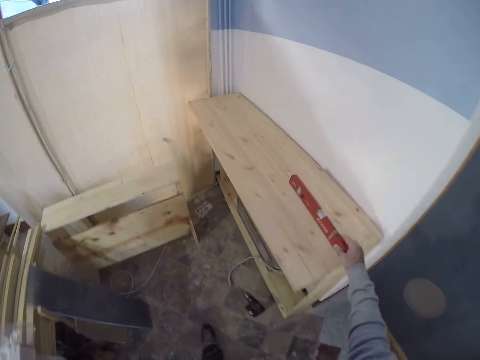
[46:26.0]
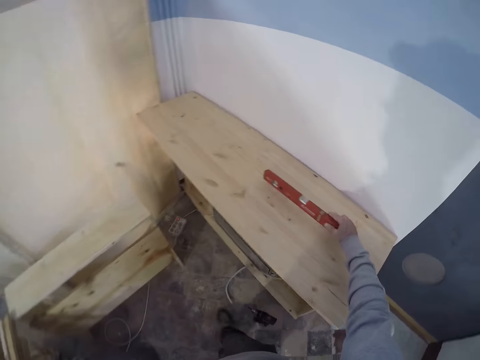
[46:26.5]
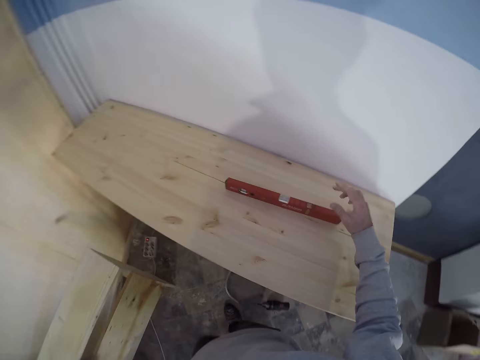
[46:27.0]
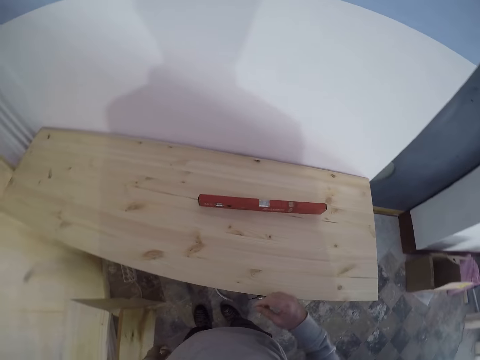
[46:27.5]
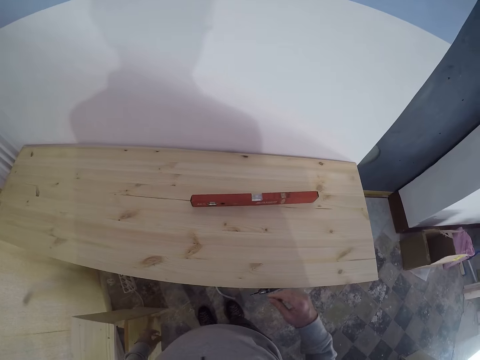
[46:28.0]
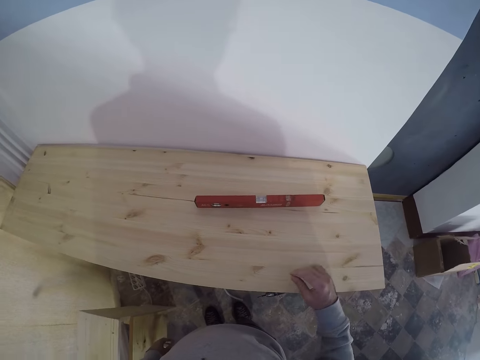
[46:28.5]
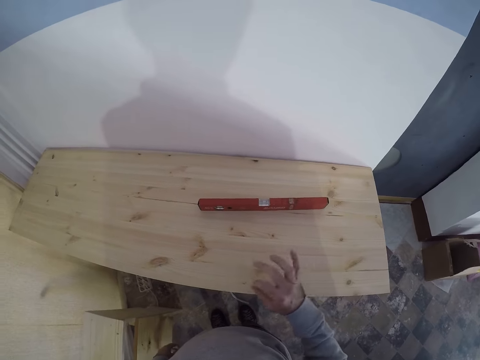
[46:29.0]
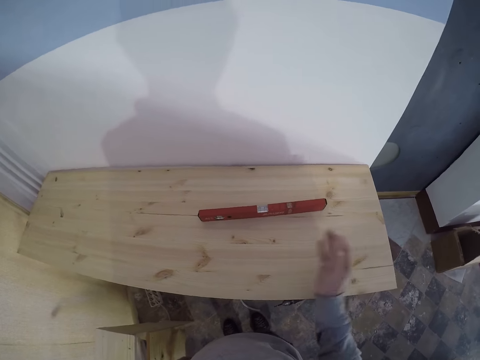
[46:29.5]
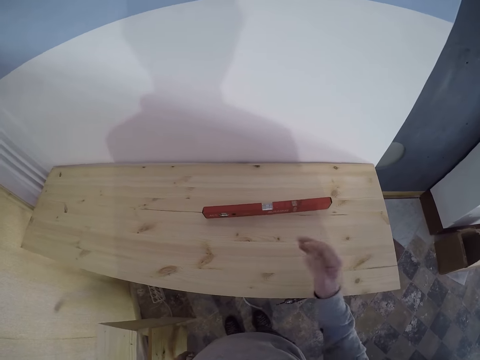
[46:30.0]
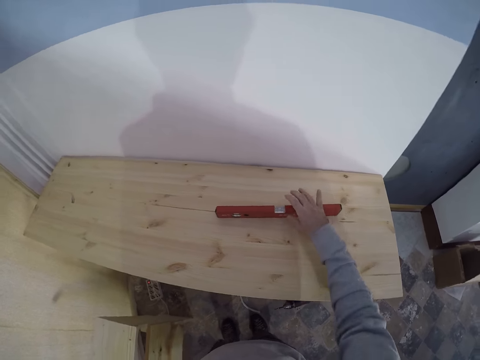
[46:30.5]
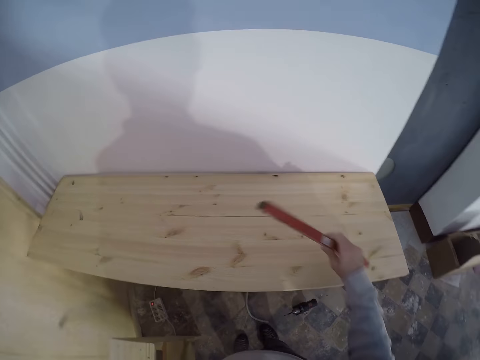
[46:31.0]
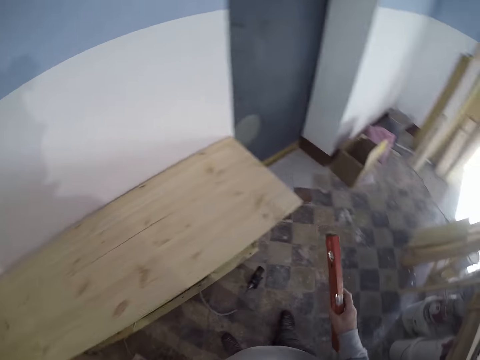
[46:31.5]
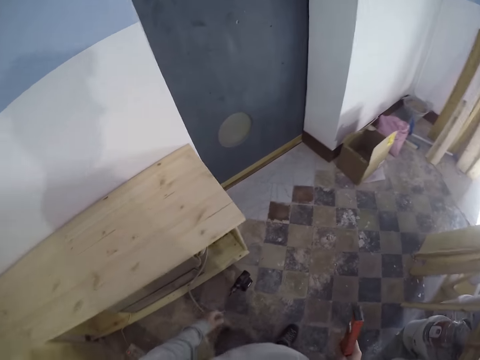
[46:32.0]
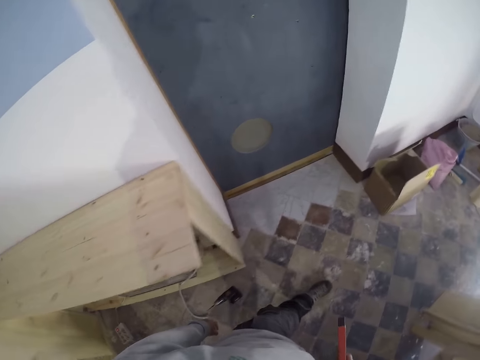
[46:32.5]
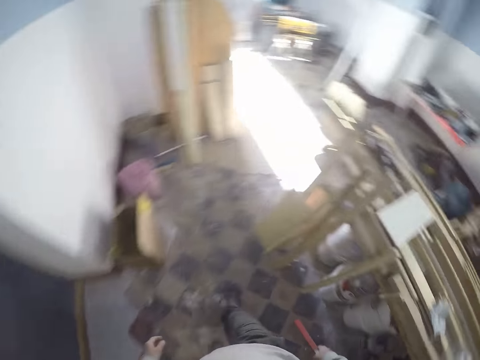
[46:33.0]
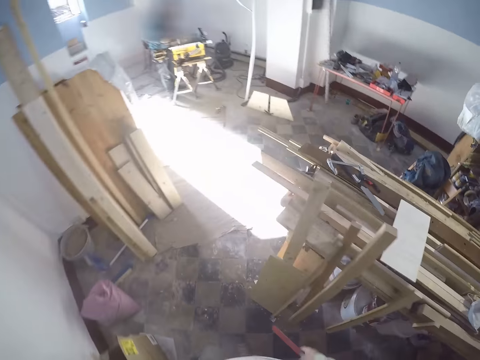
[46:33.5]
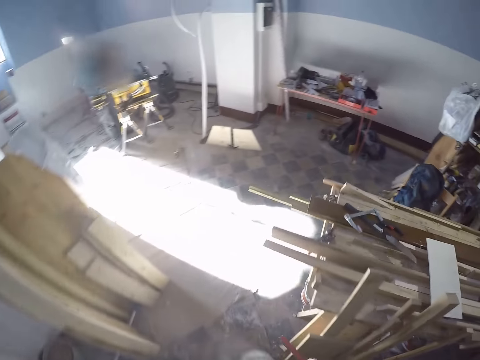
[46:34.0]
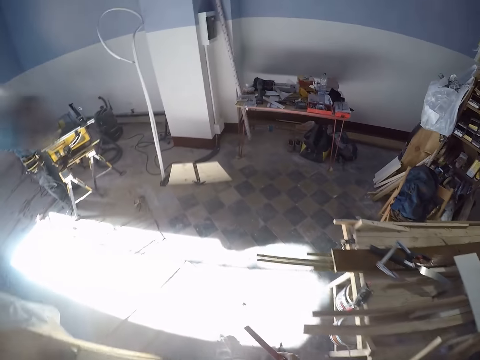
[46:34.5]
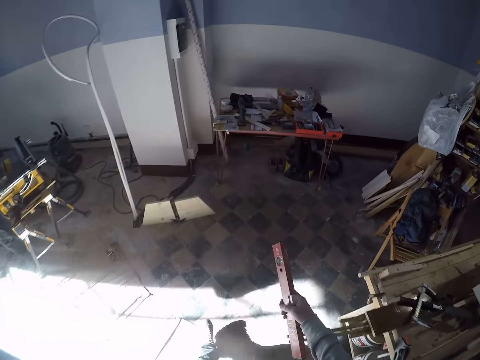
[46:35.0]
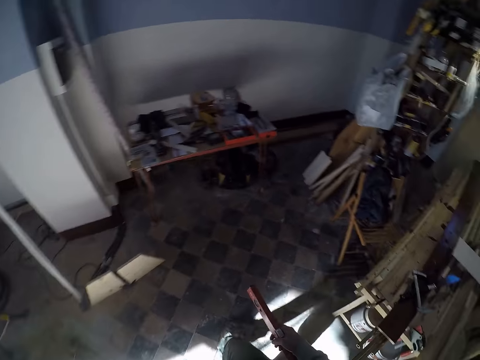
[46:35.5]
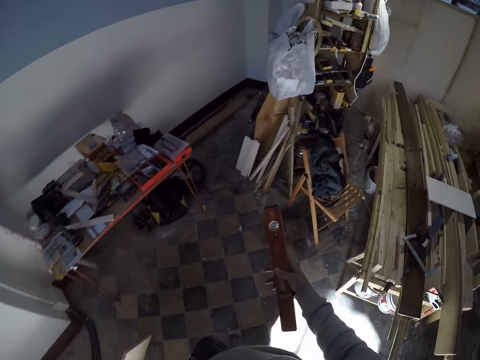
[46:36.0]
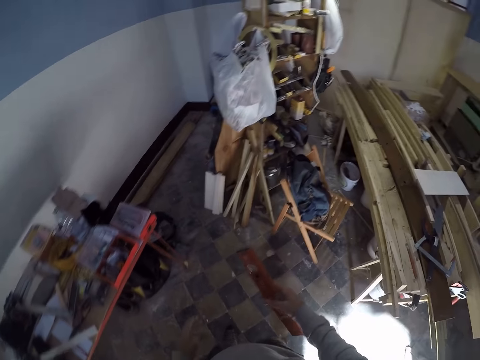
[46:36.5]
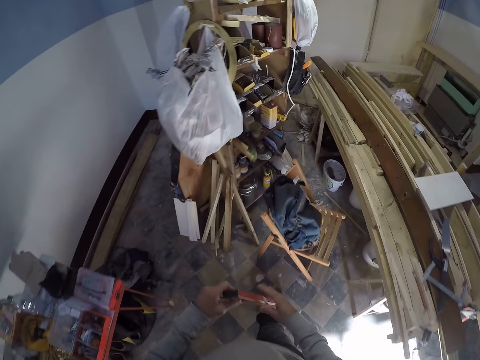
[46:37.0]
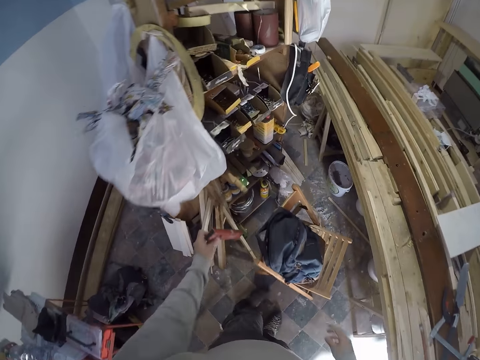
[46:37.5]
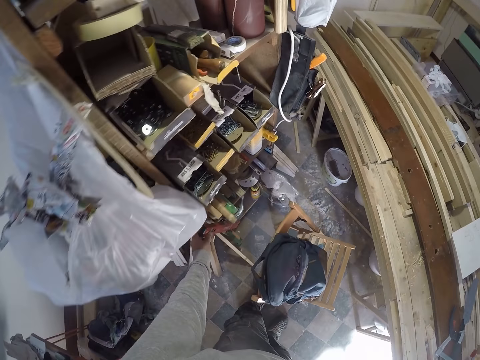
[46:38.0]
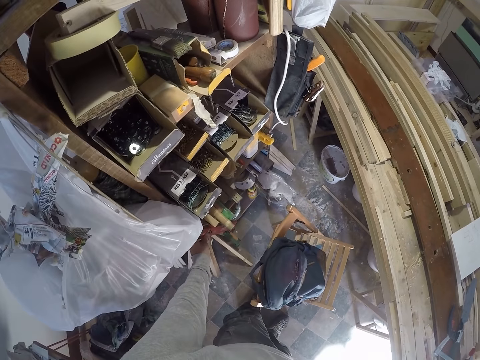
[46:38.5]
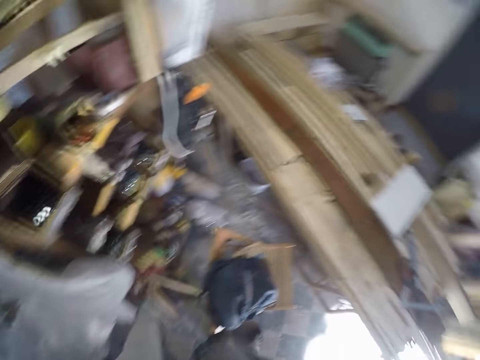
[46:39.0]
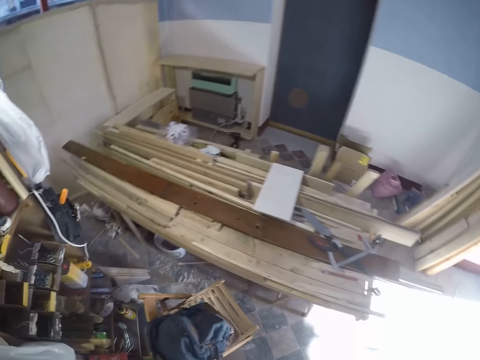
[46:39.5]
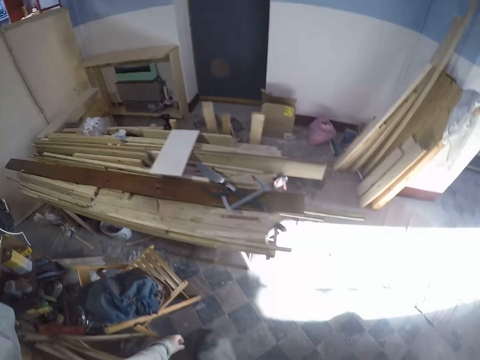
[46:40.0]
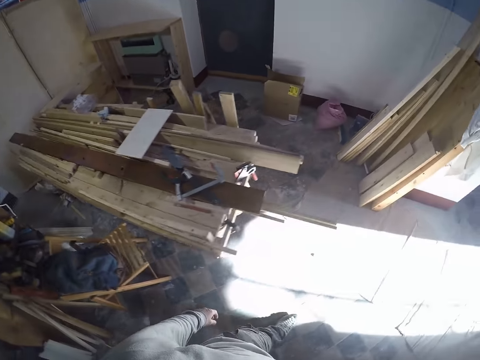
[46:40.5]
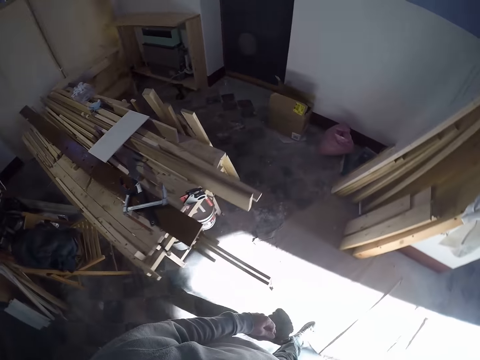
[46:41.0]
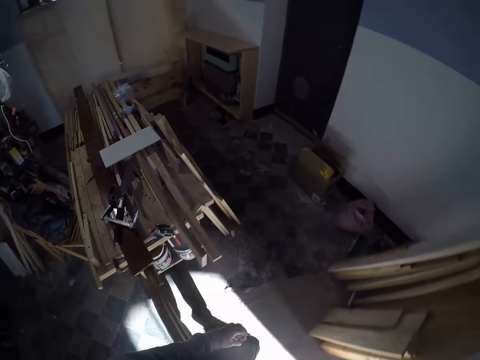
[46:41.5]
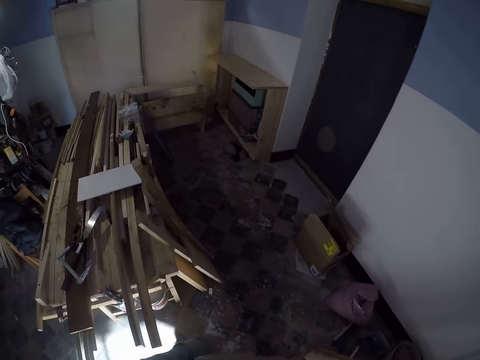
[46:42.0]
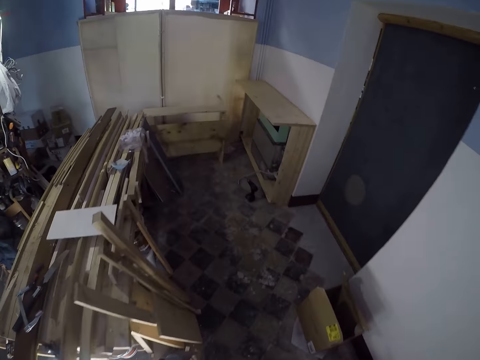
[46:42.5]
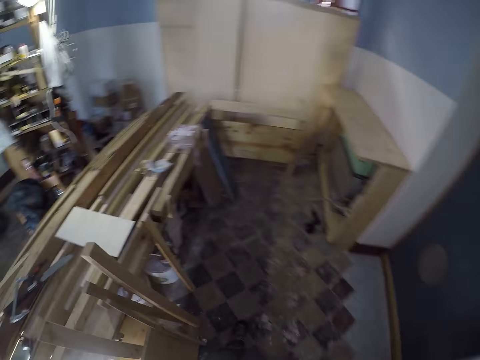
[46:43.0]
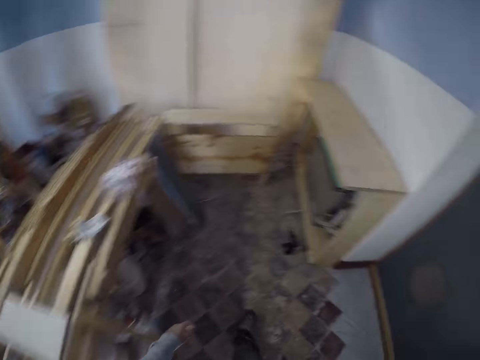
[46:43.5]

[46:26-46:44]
The camera wearer drops the spirit level on the wooden plank with his right hand. He gestures out. He picks the spirit level from the wooden plank with his right hand. He walks in the house. He passes the spirit level from his right hand to his left hand. He drops the spirit level back in the shelf with his left hand. He walks in the house.

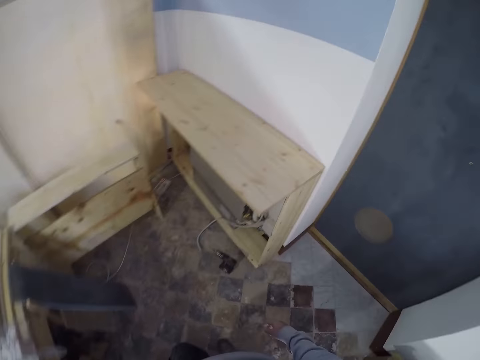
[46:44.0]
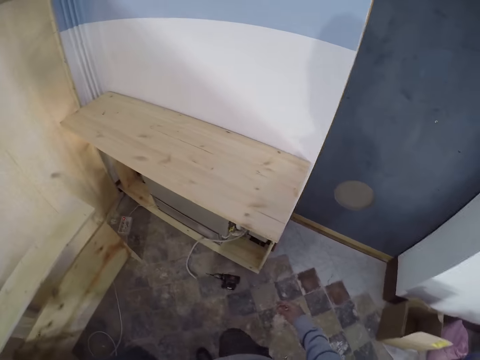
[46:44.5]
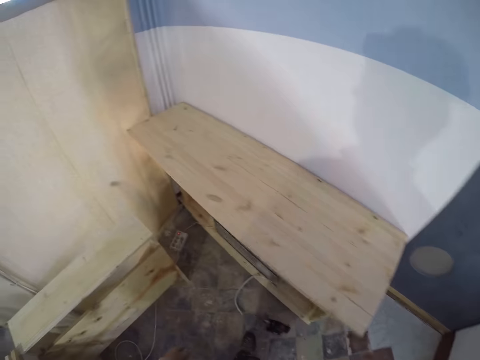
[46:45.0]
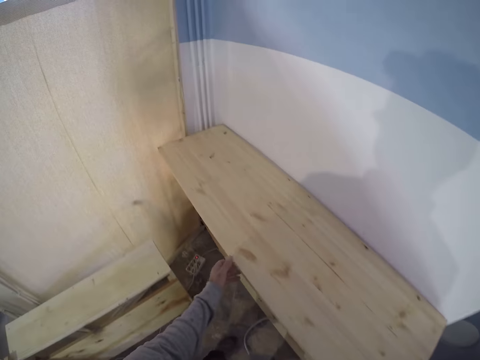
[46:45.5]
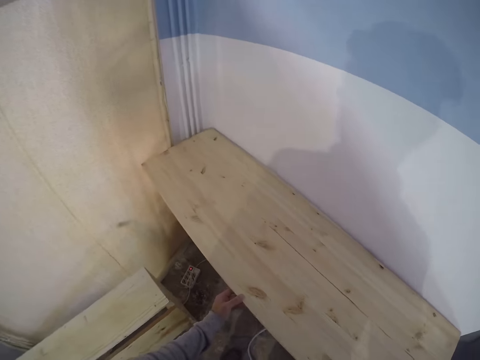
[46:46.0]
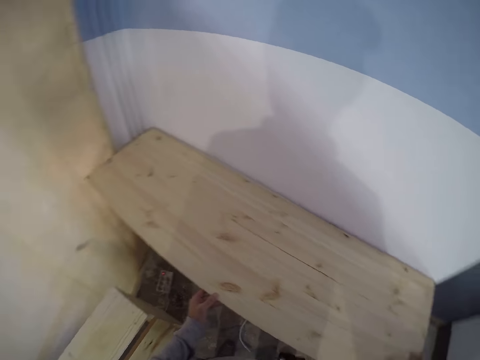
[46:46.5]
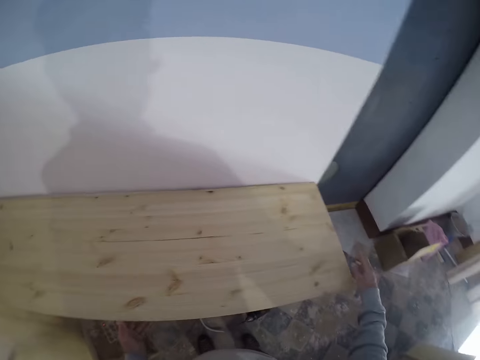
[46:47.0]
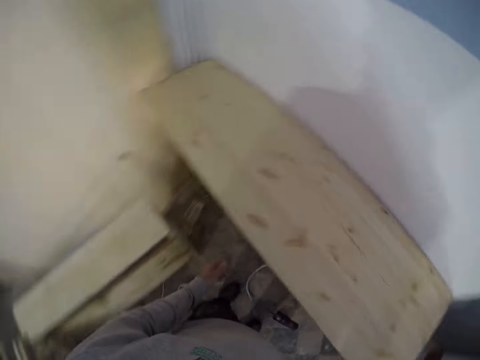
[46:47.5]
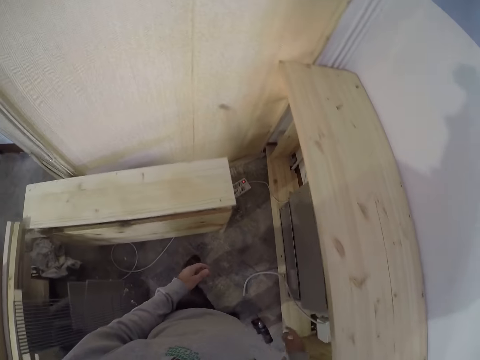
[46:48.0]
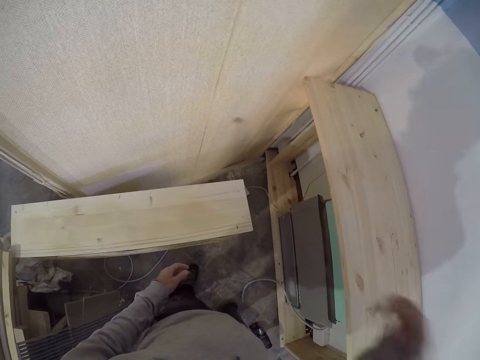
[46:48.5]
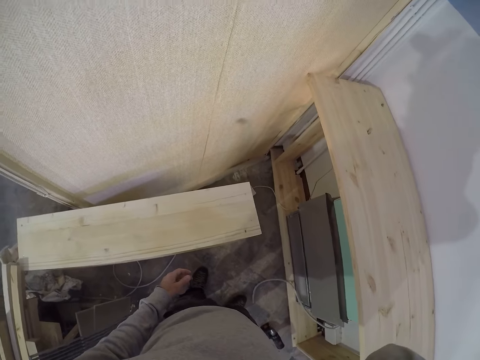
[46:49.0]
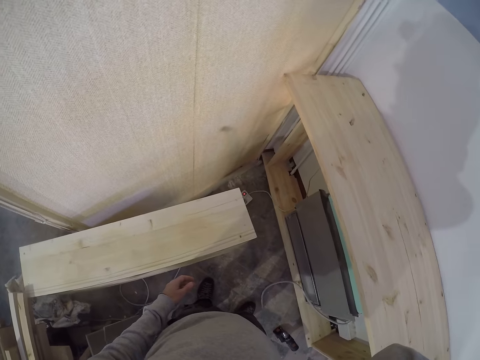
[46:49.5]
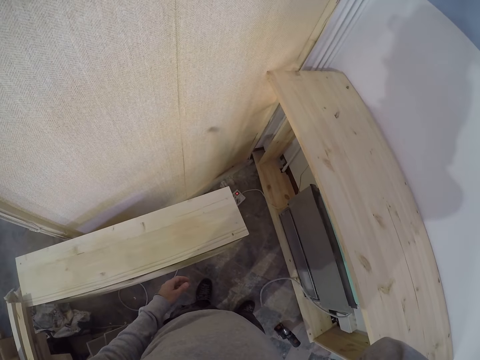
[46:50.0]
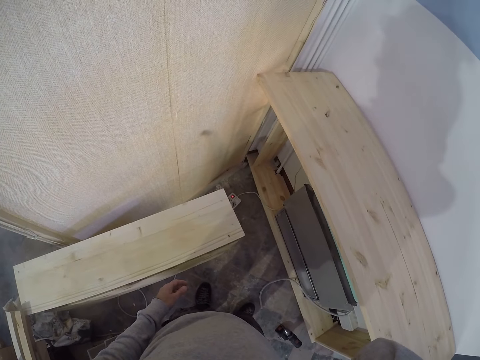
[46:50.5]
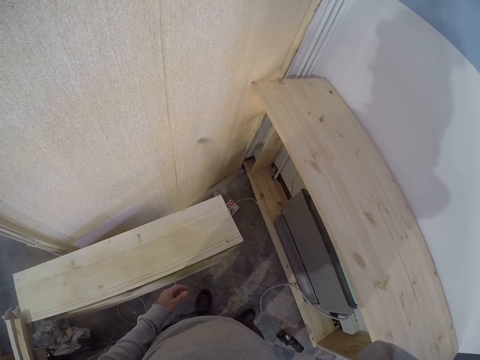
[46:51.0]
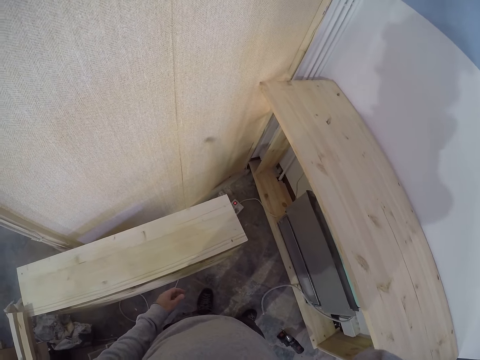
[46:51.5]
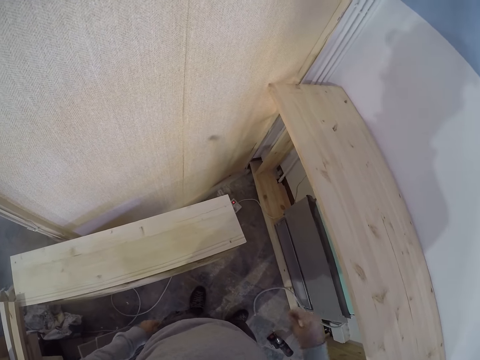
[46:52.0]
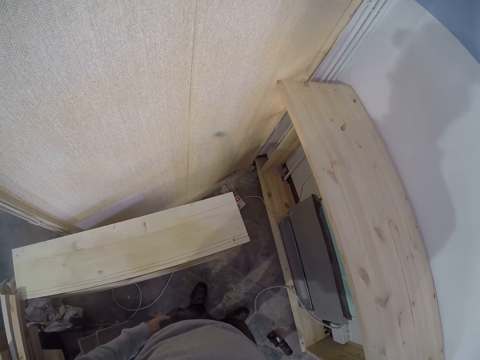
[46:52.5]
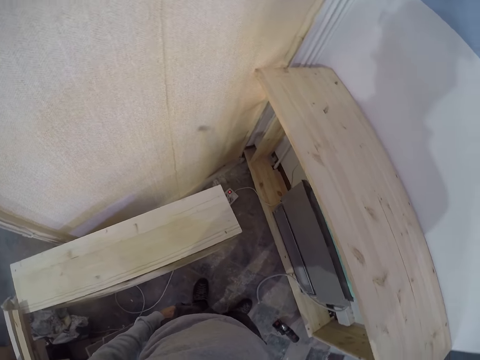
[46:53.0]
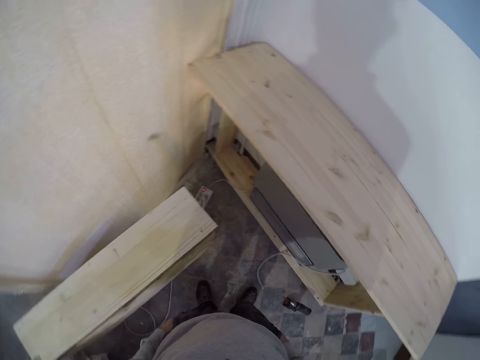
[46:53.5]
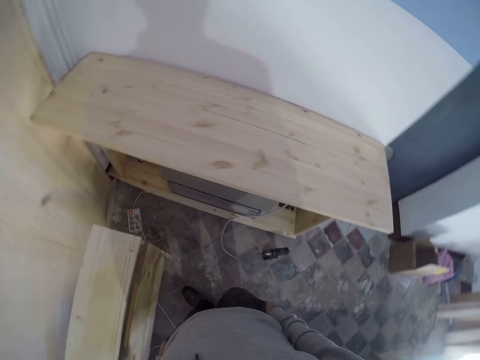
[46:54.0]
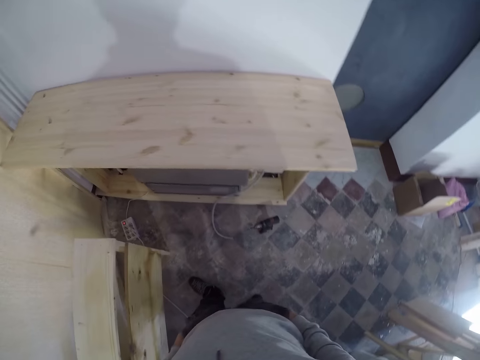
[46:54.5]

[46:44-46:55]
The camera wearer holds on the wood. He adjusts the wooden plank by the wall with his hands. He releases the wood. He adjusts a camera with his right hand. He raises the hand and drops the hand.
